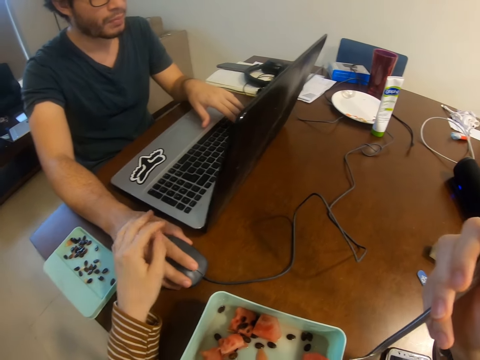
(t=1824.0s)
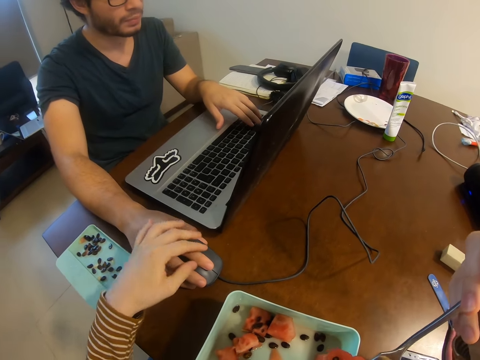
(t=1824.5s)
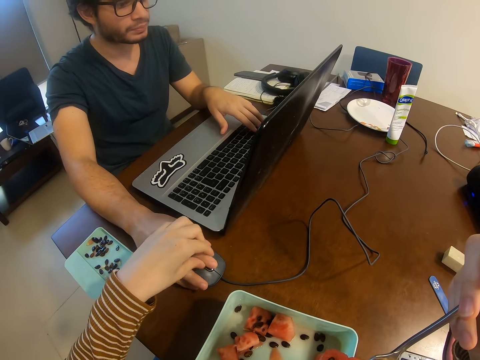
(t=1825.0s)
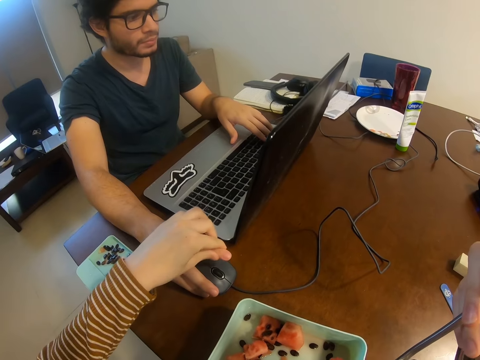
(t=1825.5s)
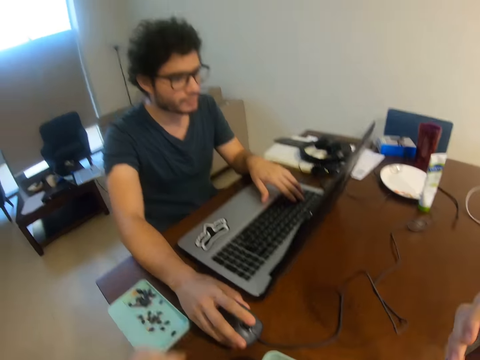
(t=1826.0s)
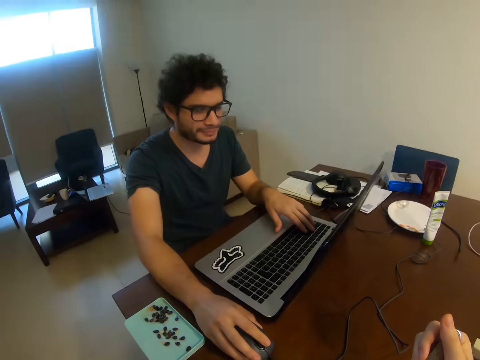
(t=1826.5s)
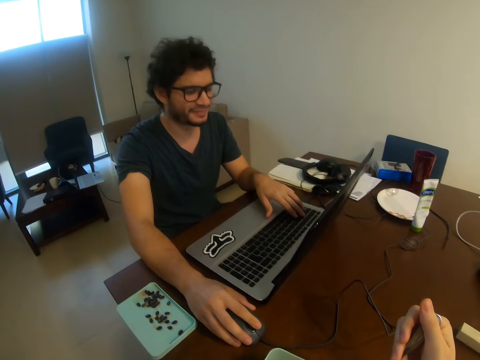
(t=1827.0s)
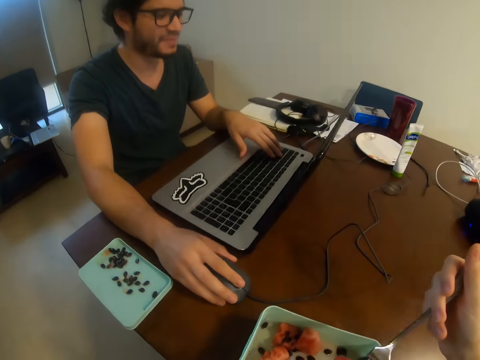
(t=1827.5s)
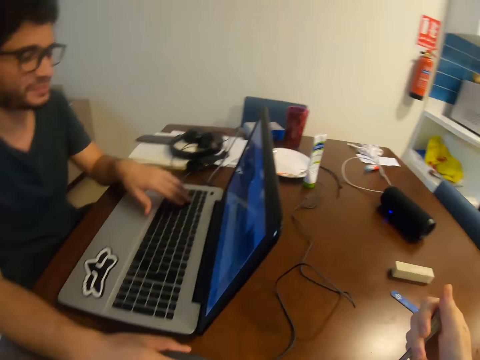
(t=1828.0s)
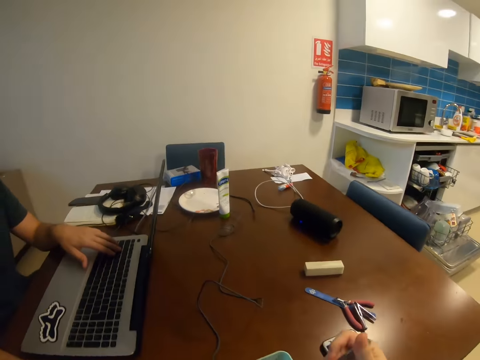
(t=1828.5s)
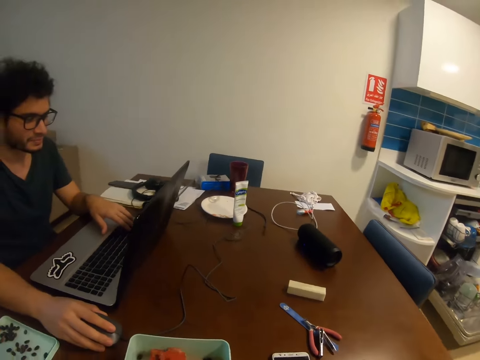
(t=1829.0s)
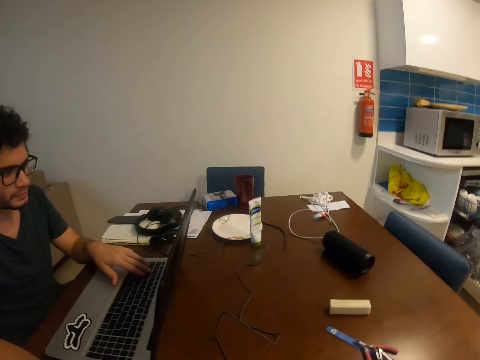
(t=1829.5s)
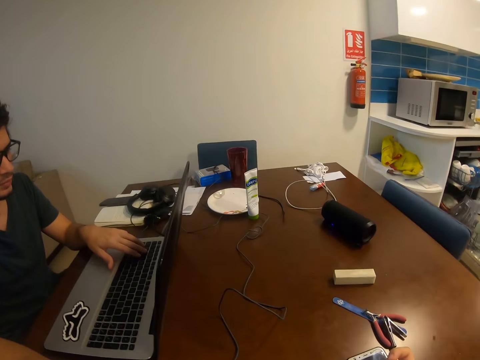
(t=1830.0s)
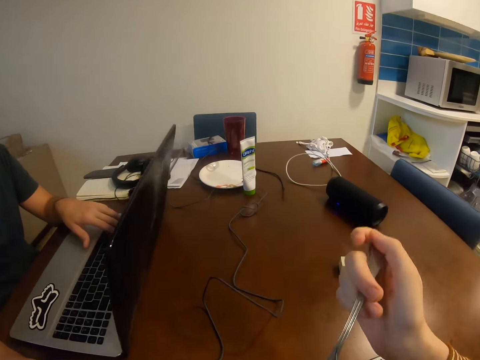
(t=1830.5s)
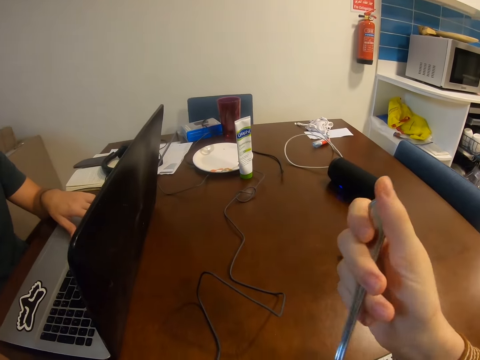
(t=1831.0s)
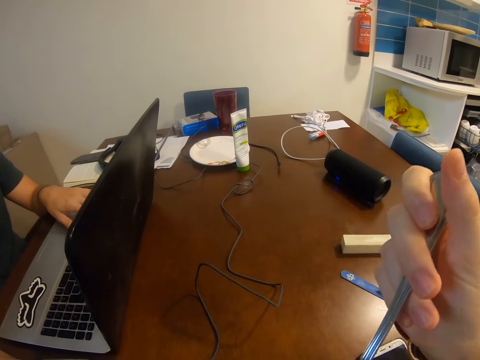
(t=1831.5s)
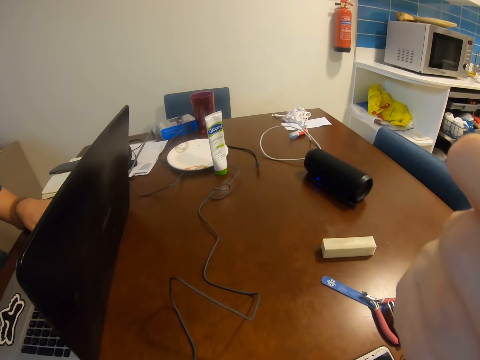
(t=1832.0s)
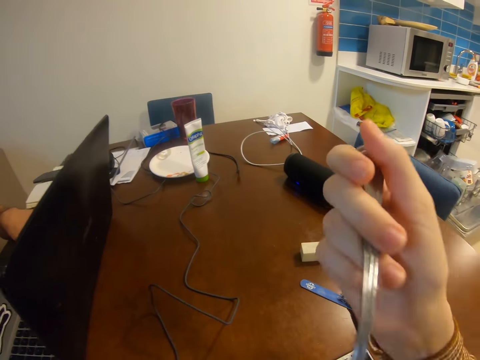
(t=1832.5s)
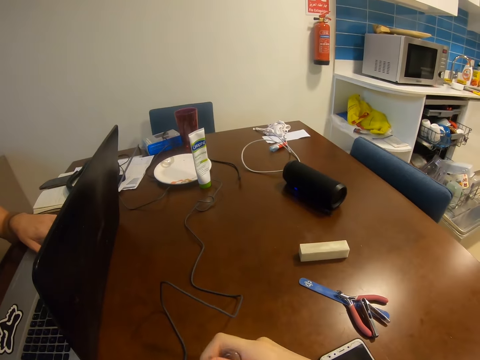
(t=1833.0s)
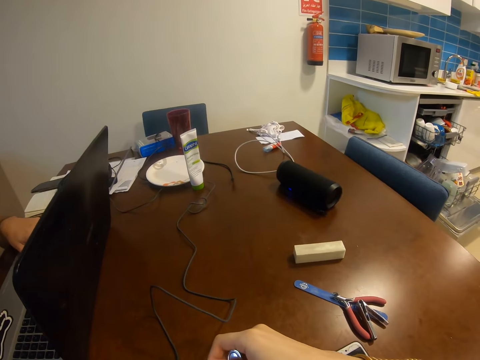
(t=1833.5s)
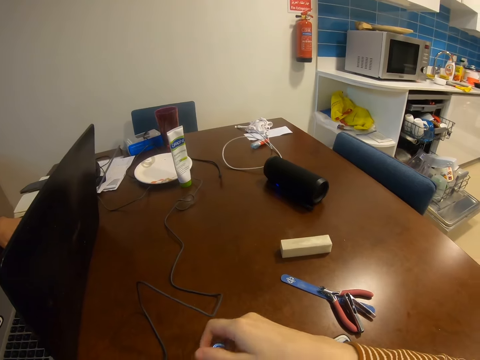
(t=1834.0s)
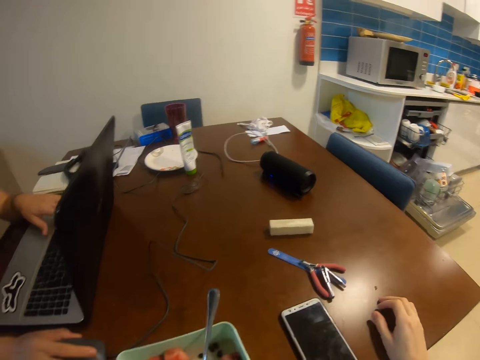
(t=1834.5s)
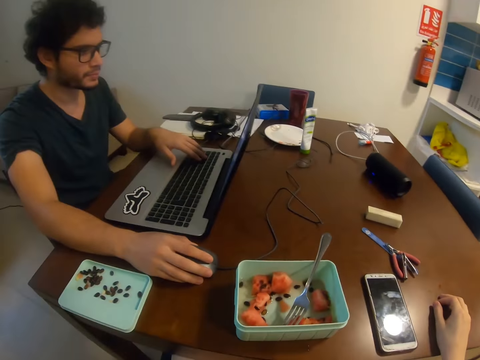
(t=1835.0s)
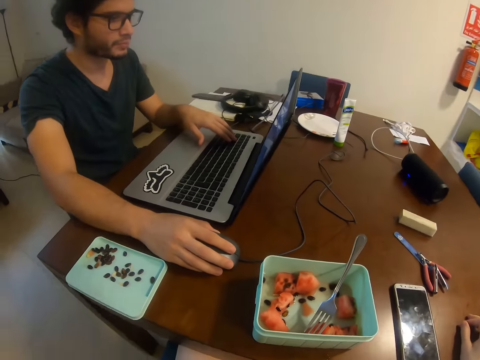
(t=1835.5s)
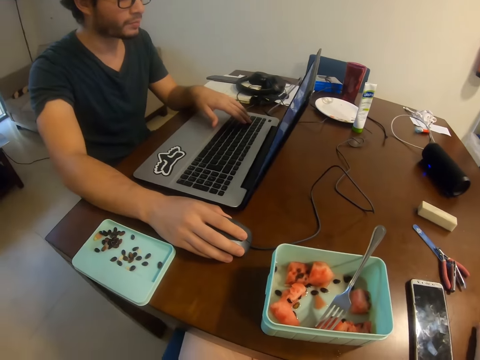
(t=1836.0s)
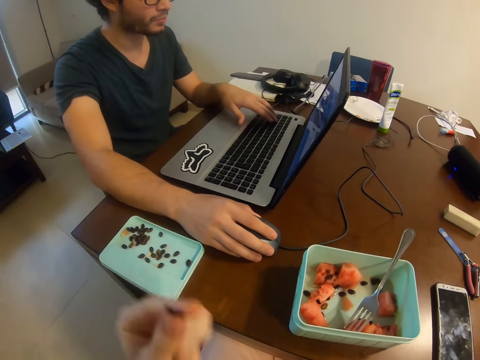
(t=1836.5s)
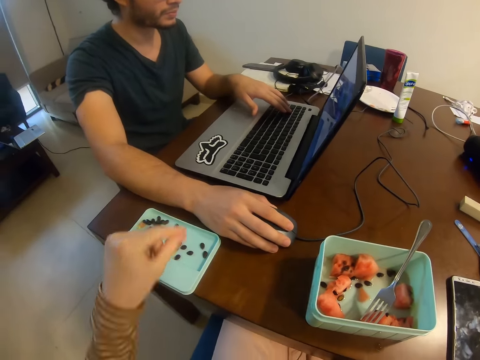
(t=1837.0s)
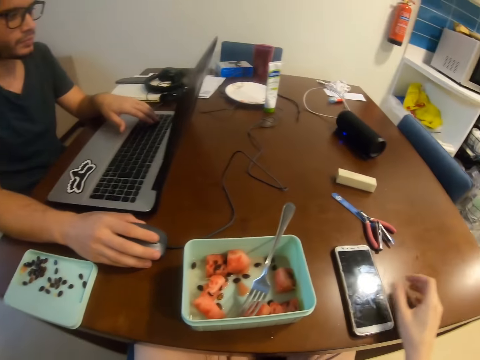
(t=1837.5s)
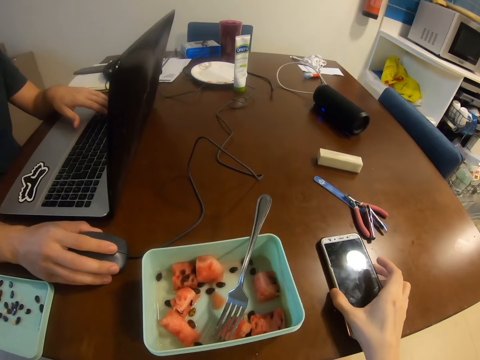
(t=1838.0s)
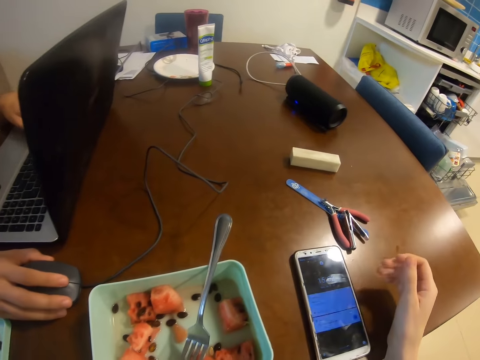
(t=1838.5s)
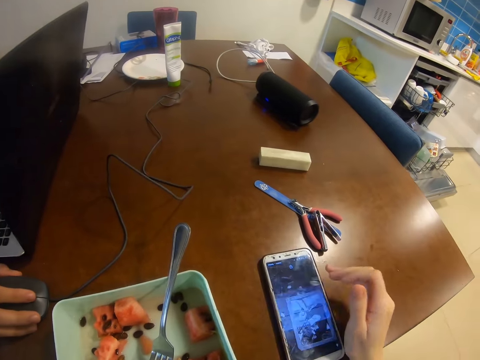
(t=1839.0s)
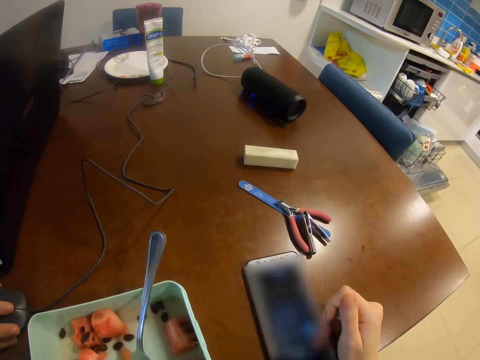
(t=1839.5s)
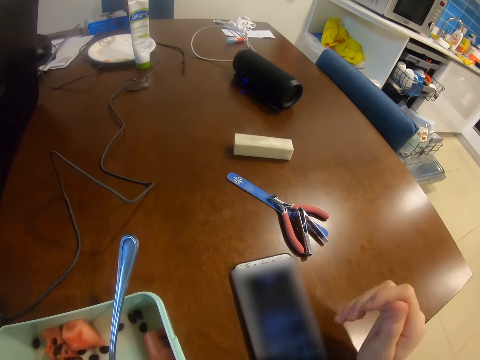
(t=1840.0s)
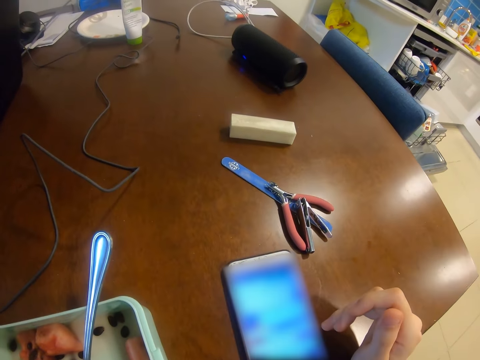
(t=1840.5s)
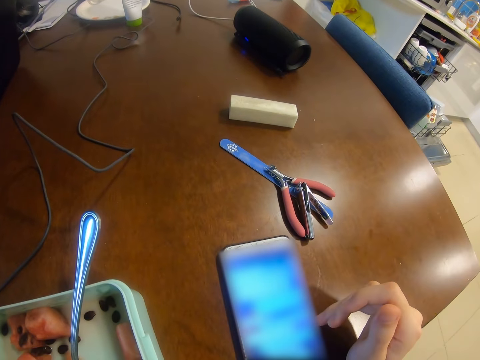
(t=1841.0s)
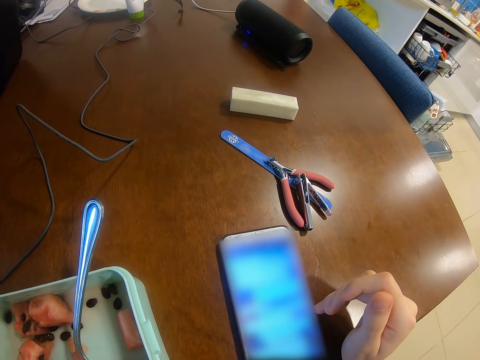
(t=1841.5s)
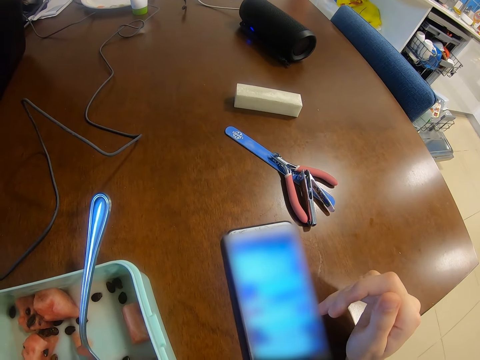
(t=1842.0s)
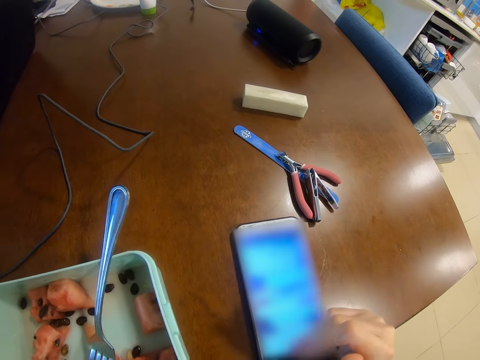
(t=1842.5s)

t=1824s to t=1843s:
The camera wearer eats a fruit. They pick up a pawpaw. They eat the pawpaw. They pick up a pawpaw. A man operates a laptop. The camera wearer looks at the pawpaw. They drop the fruit seed on the lid. They use the phone and touch the phone.

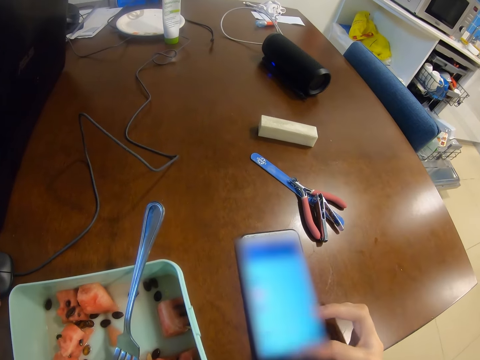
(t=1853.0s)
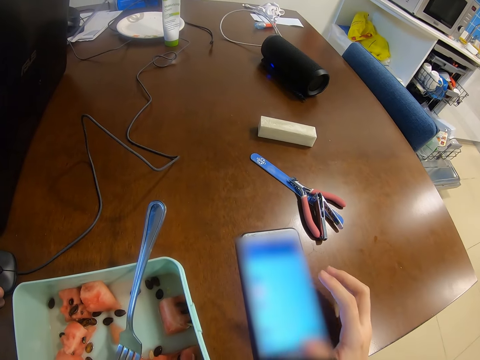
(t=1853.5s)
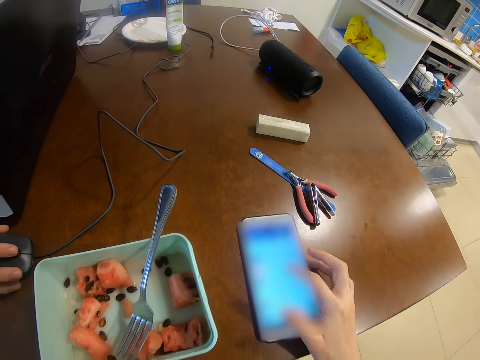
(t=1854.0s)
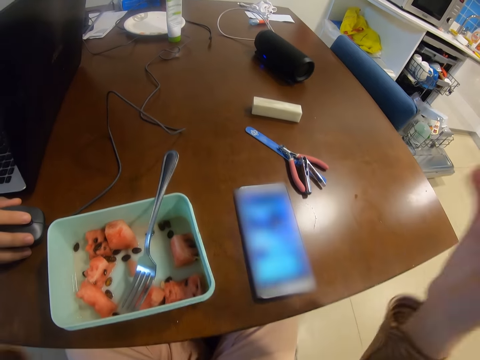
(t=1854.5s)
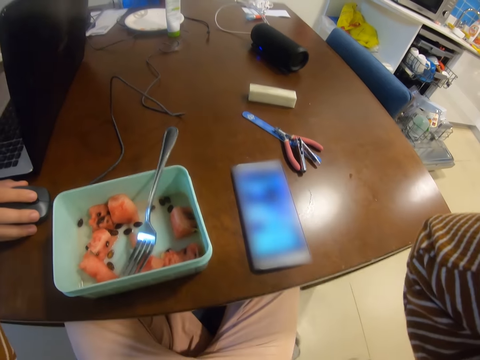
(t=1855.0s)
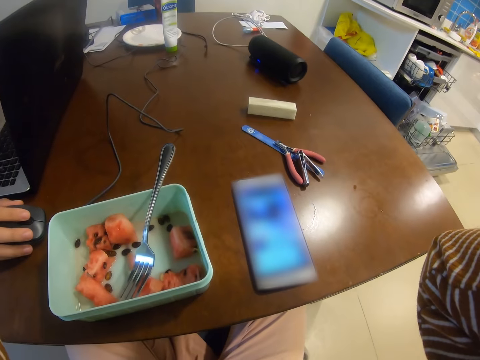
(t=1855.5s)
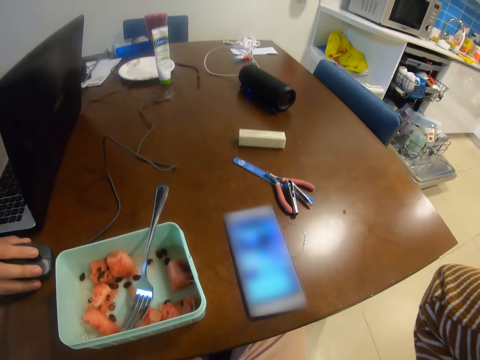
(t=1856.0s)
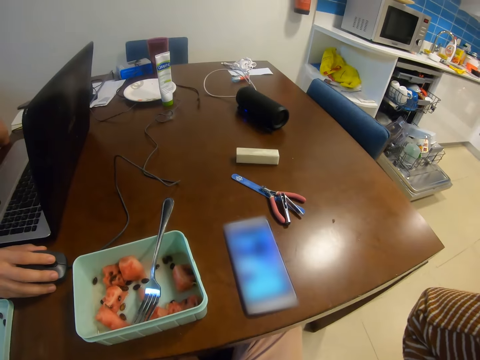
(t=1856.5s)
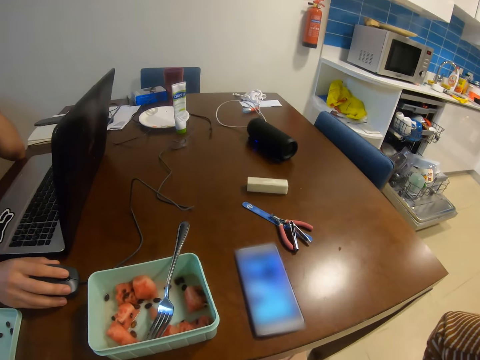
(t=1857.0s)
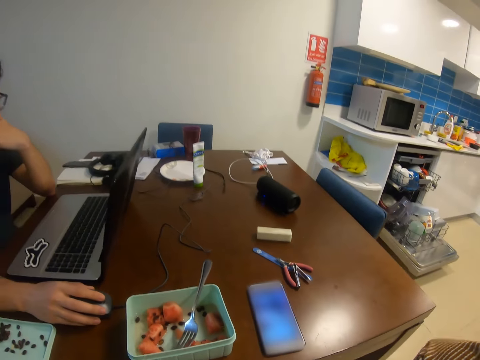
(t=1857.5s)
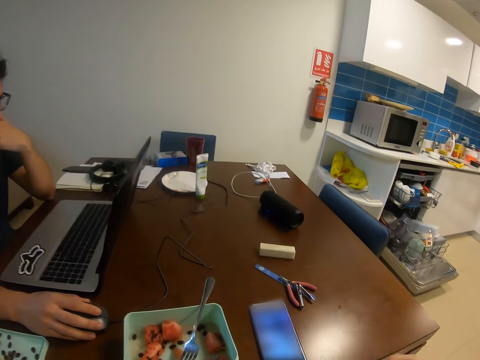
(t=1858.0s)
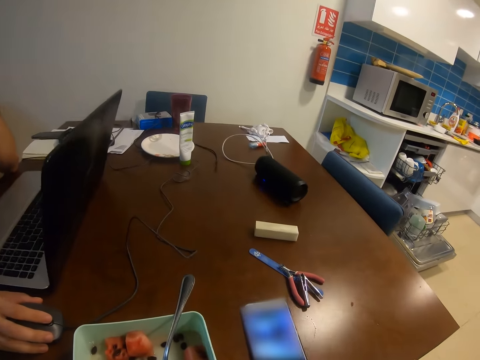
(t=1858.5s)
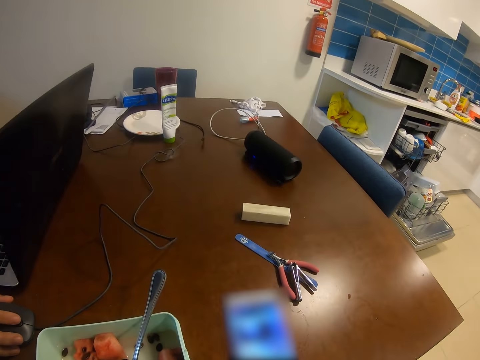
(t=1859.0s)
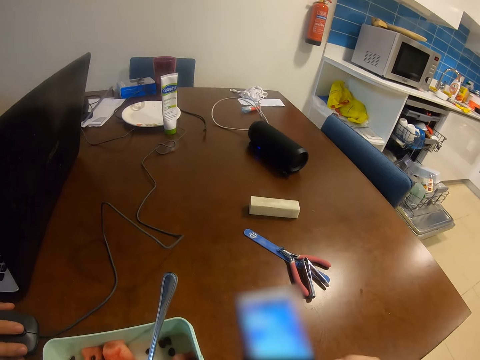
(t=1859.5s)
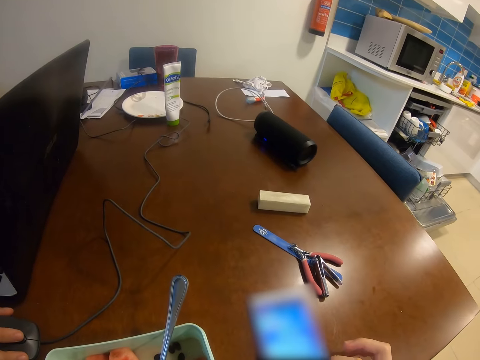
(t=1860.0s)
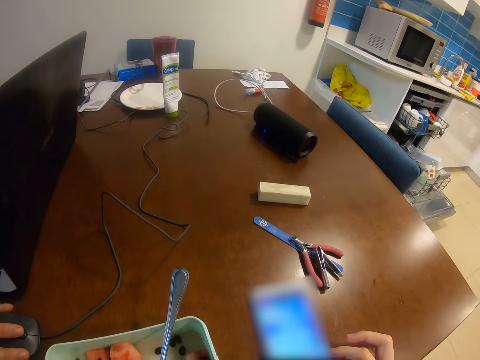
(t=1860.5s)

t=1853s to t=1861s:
The camera wearer lifts his hand. He touches something. He does something. A man operates a laptop. The camera wearer touches something. He uses a phone.
